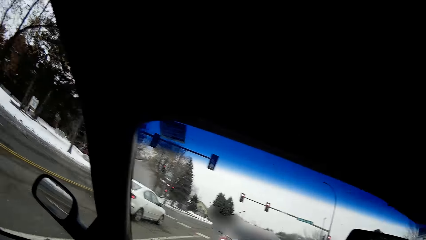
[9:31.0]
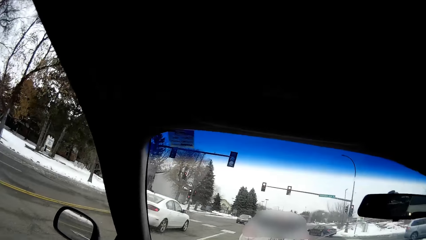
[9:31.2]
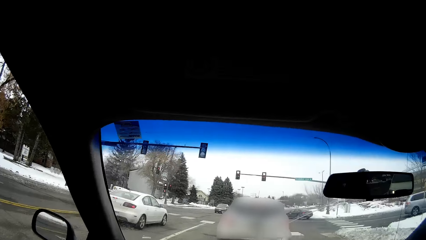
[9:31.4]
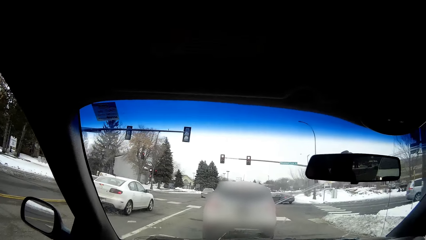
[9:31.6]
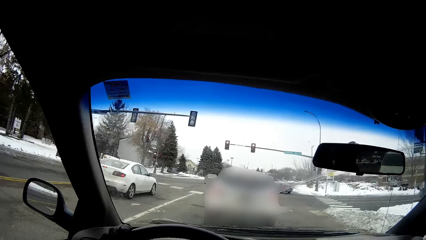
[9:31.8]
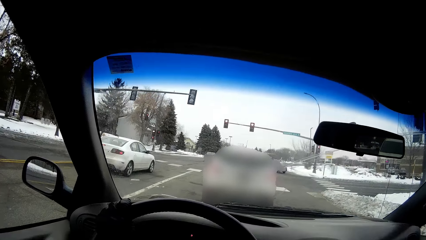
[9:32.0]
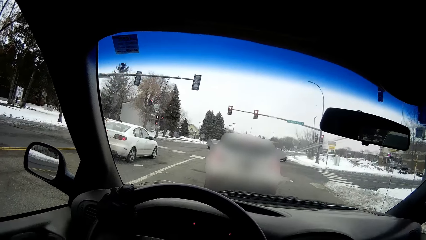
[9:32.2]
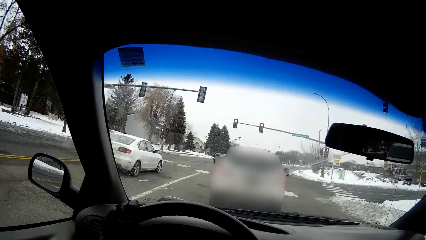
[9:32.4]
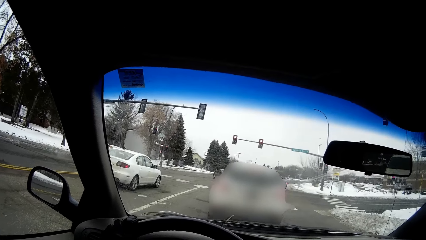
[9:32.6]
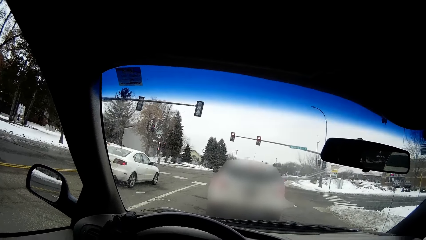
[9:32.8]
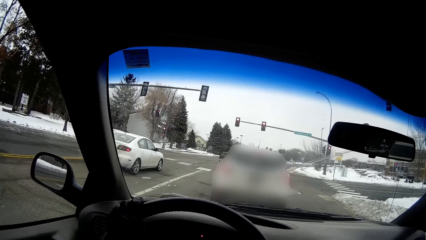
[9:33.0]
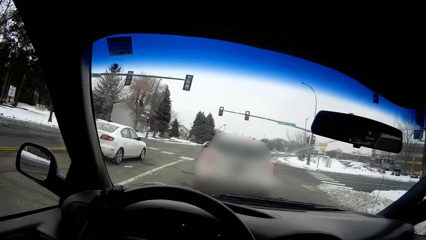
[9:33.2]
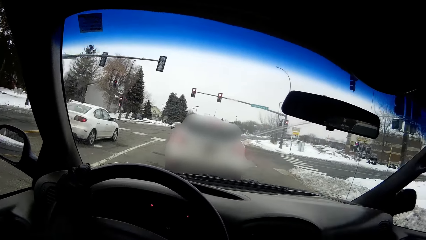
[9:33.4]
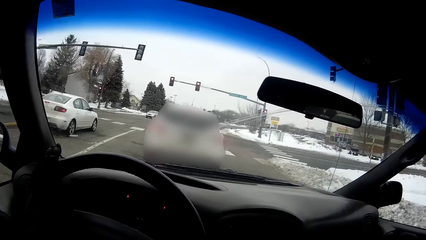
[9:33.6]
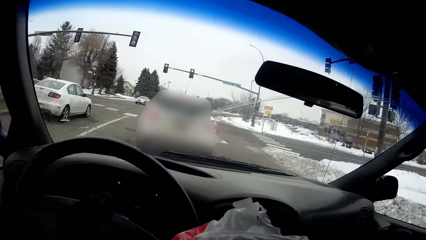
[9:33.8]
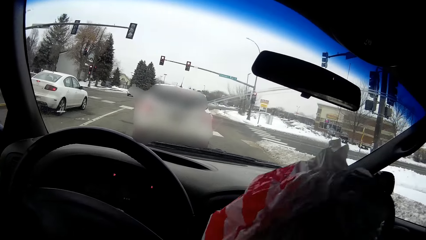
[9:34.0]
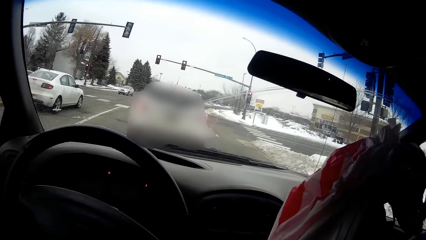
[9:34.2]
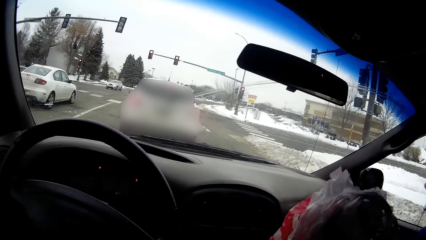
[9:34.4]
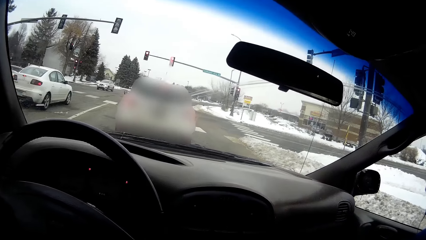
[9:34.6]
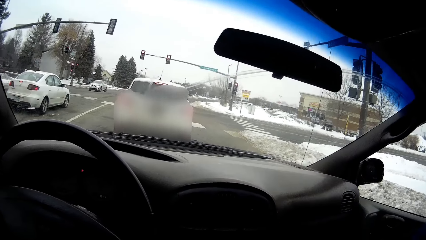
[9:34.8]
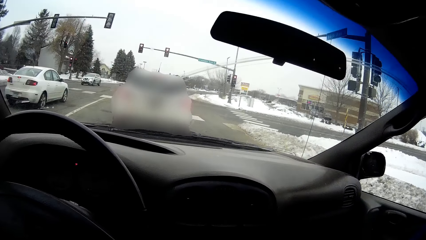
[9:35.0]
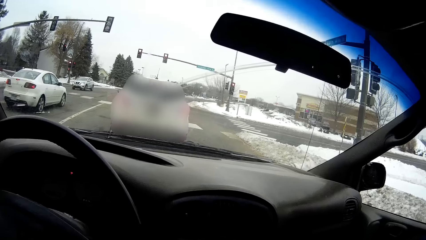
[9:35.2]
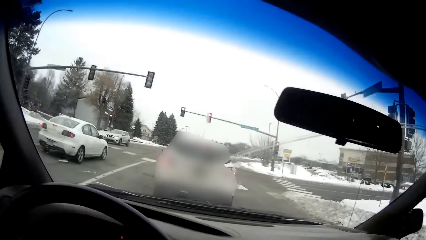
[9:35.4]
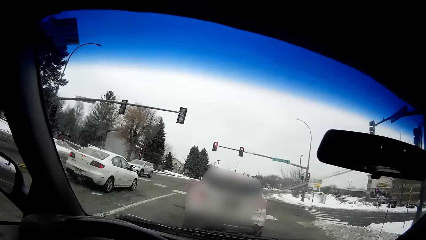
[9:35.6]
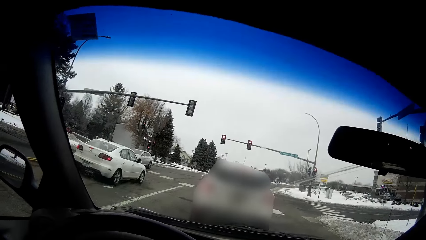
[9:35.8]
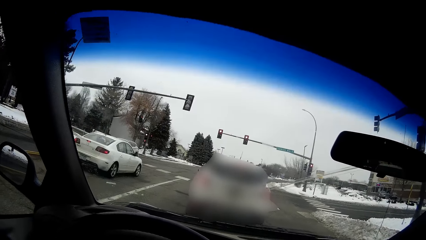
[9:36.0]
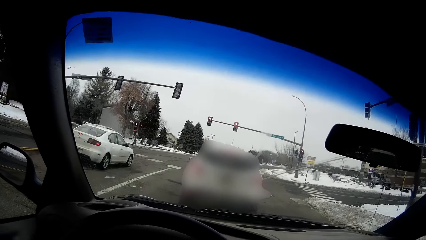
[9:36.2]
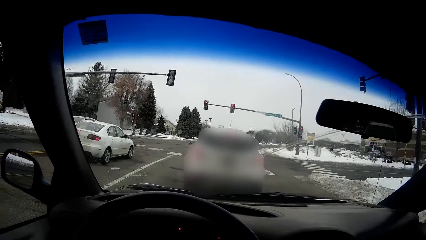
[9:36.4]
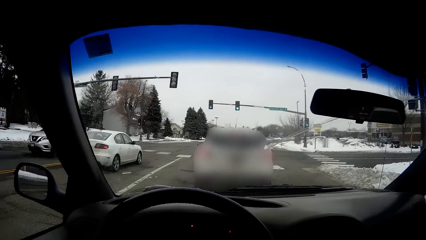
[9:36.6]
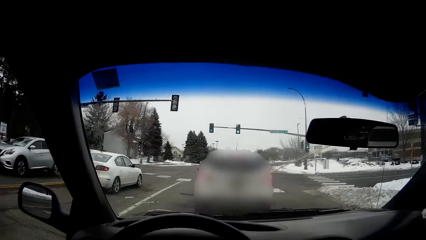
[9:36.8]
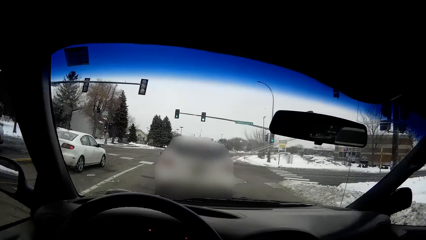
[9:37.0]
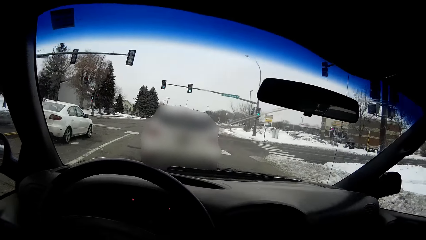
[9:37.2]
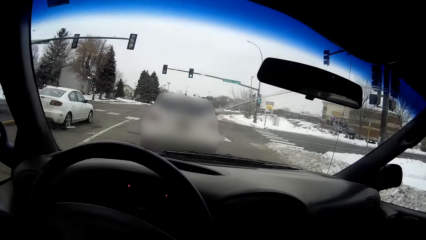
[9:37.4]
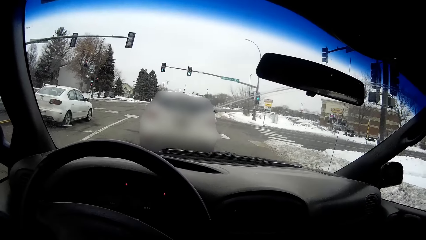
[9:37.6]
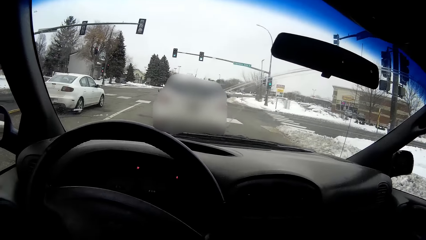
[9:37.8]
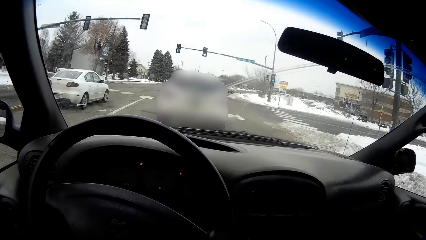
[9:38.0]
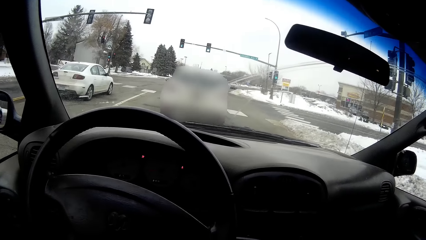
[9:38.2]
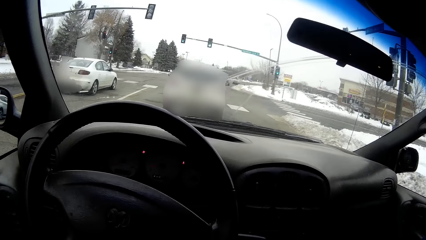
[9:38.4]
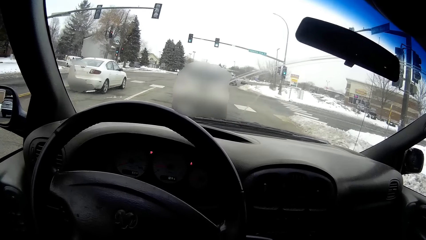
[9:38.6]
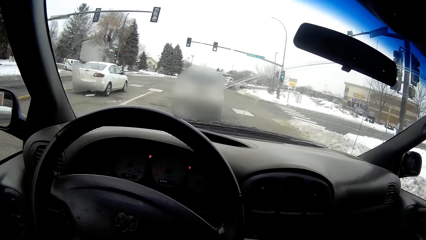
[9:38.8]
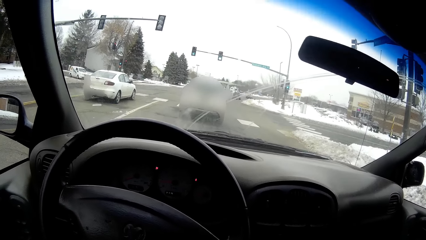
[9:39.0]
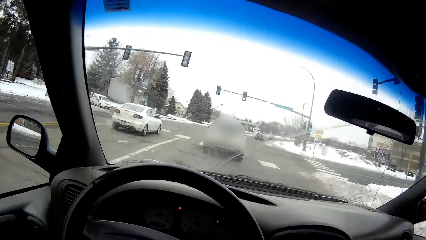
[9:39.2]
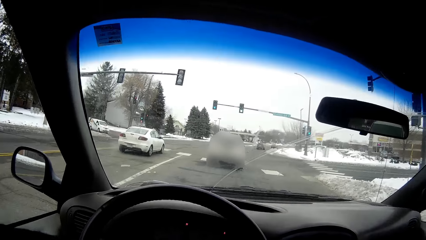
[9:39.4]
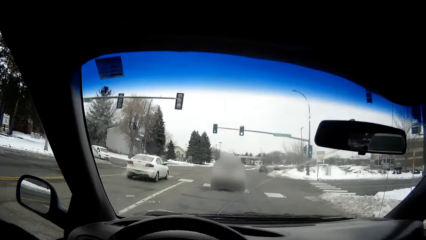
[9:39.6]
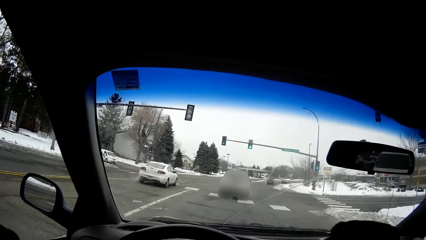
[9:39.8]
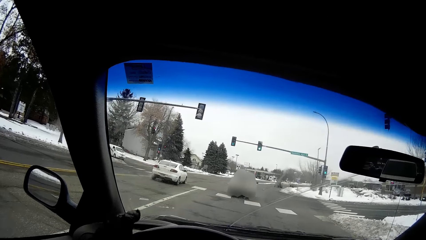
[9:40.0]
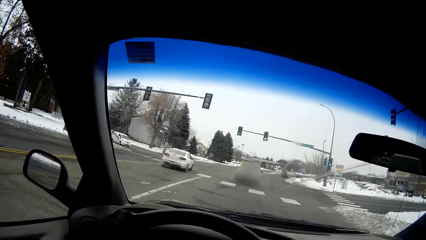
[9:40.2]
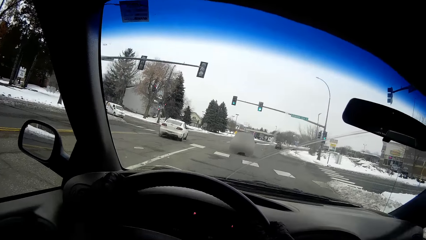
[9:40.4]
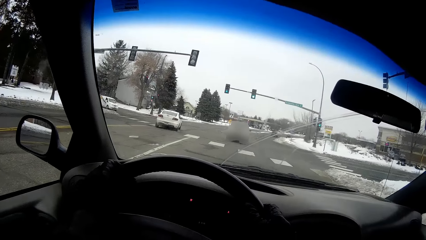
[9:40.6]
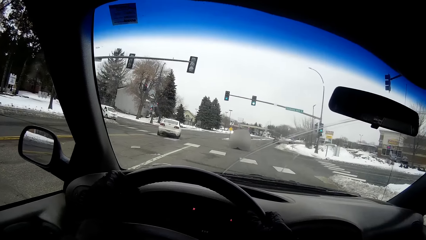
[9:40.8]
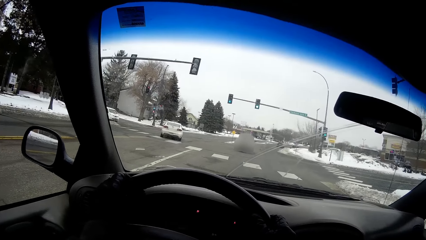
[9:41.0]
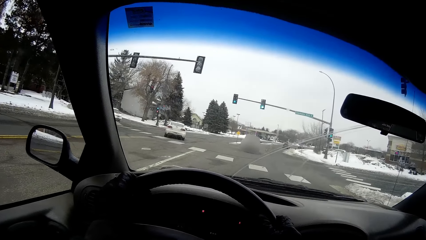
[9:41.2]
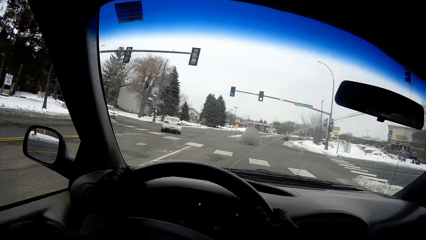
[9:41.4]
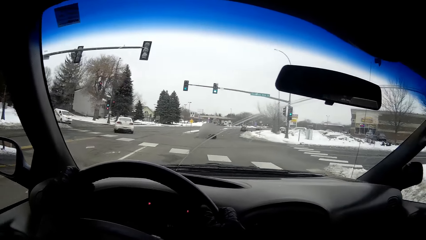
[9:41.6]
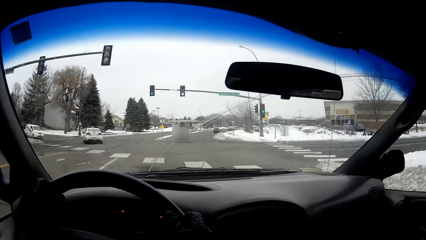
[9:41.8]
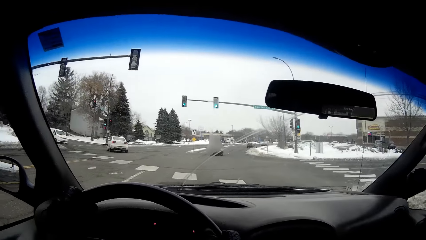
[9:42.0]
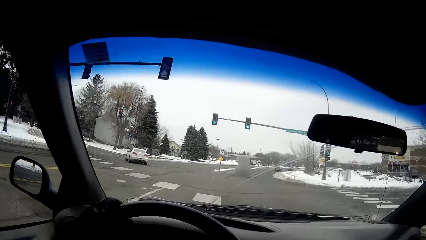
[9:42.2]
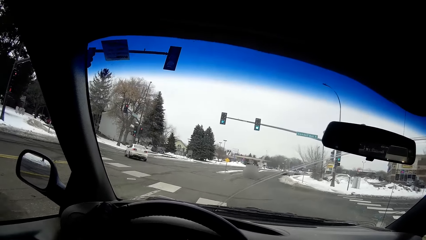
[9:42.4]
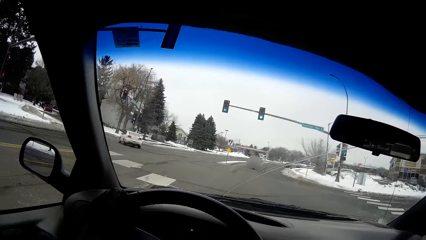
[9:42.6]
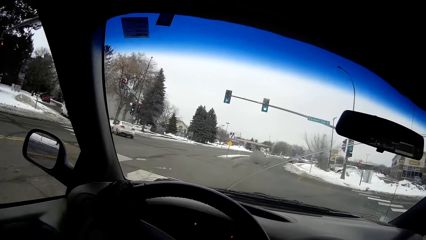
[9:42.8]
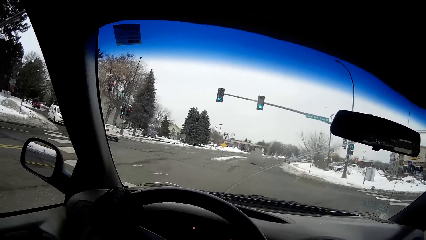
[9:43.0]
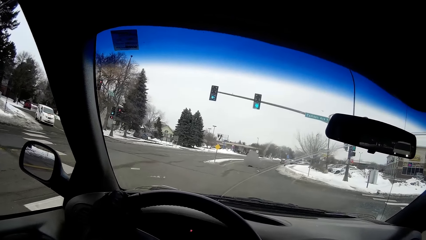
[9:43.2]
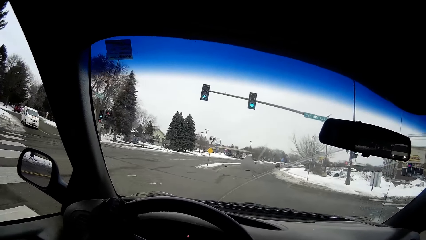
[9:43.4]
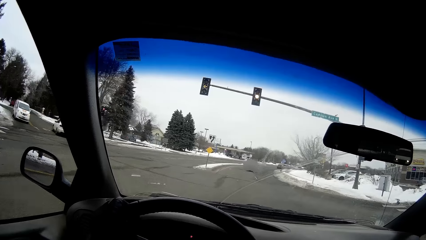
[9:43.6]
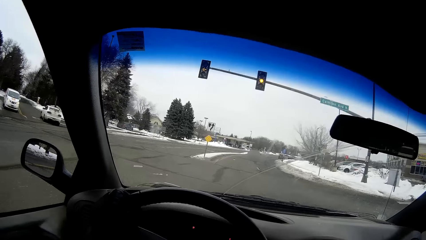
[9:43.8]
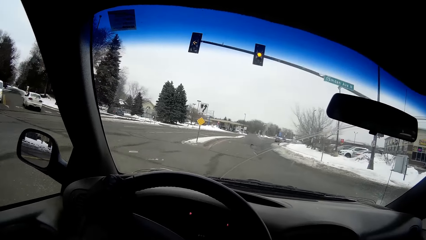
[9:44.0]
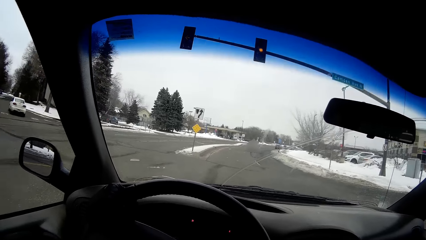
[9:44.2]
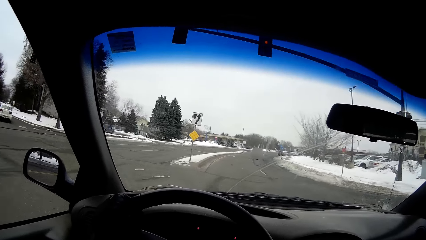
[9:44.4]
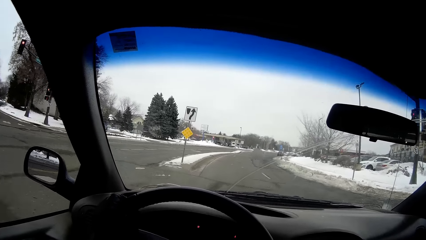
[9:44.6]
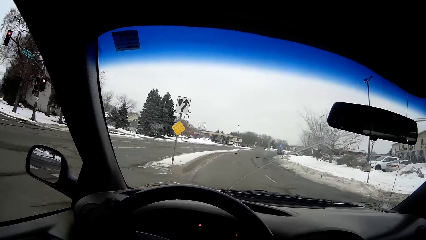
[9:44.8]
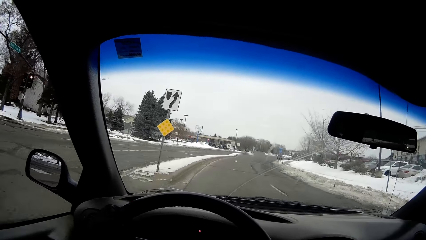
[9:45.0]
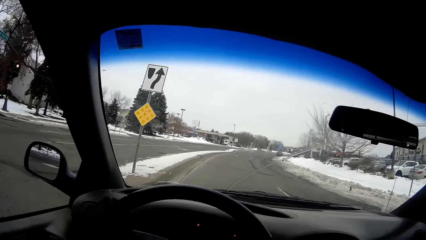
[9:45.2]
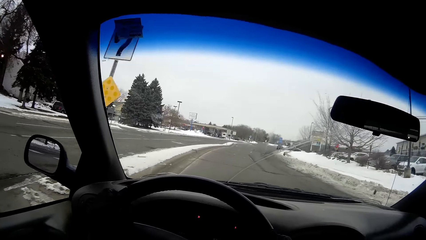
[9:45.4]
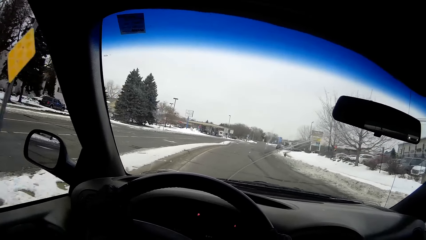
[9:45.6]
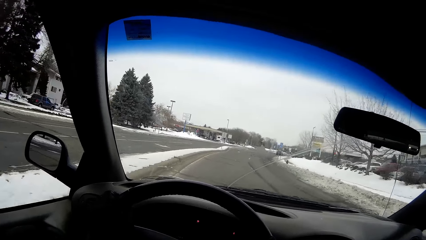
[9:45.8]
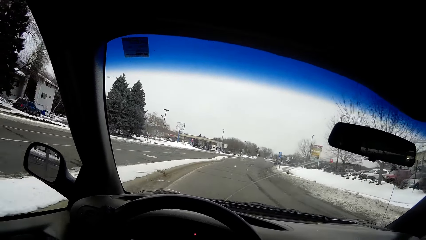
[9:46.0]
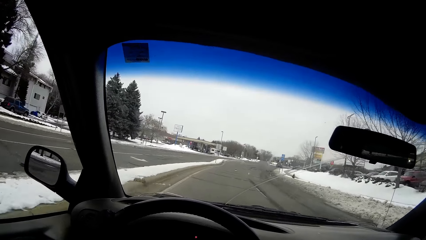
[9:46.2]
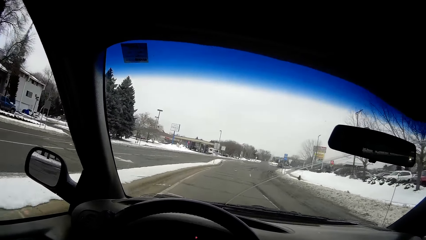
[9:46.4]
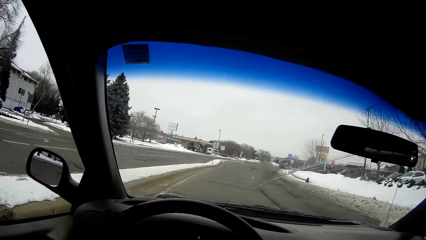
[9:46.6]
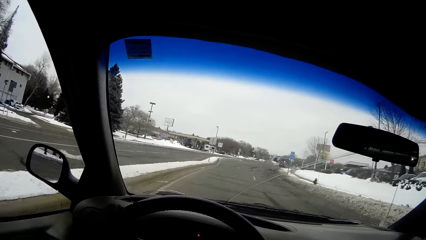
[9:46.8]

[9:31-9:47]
The camera wearer raises a plastic bag in her right hand. She lowers the plastic bag. She moves the bag. She places both hands onto a steering wheel of a car. She drives the car.
